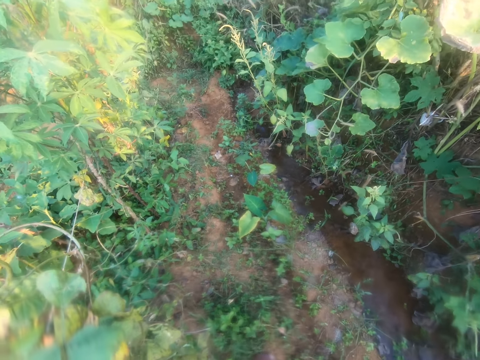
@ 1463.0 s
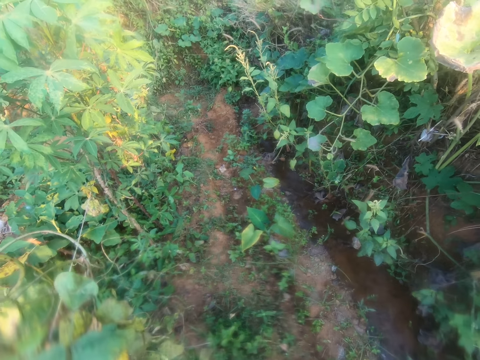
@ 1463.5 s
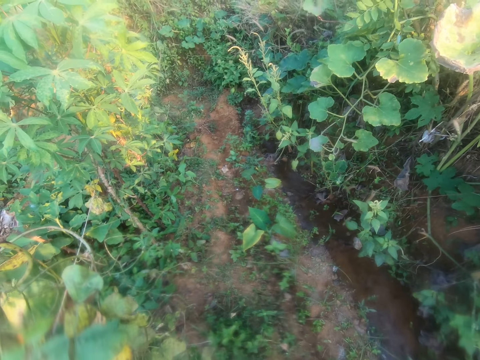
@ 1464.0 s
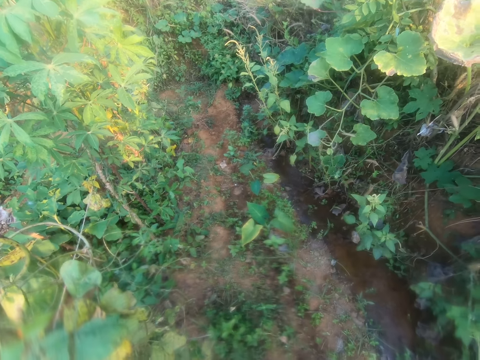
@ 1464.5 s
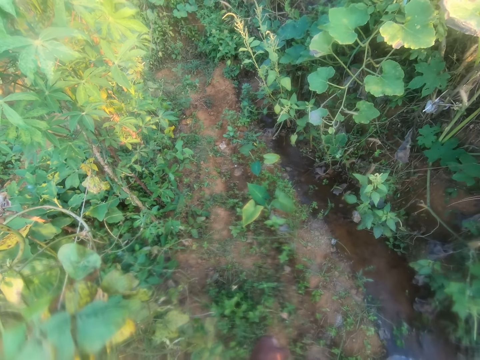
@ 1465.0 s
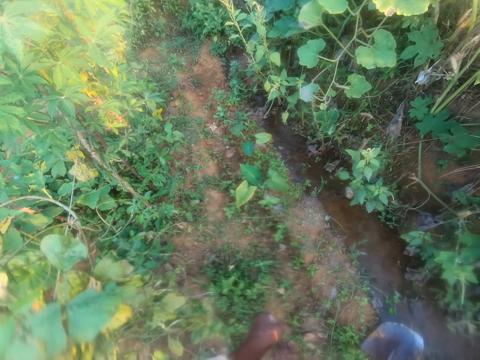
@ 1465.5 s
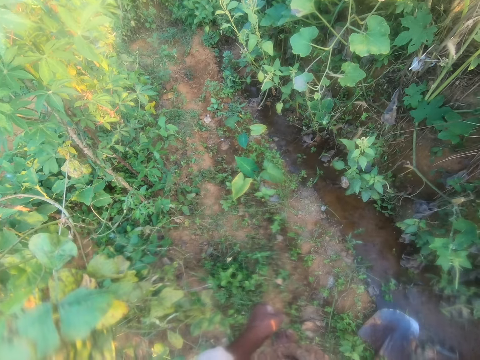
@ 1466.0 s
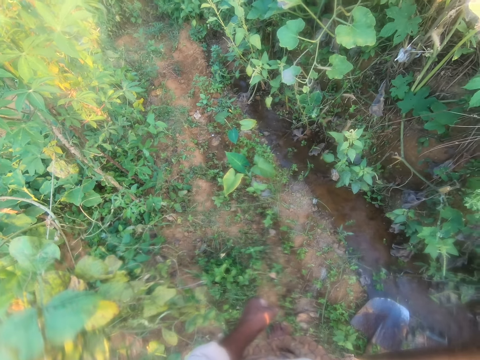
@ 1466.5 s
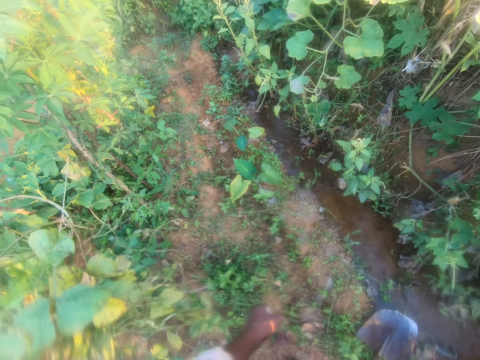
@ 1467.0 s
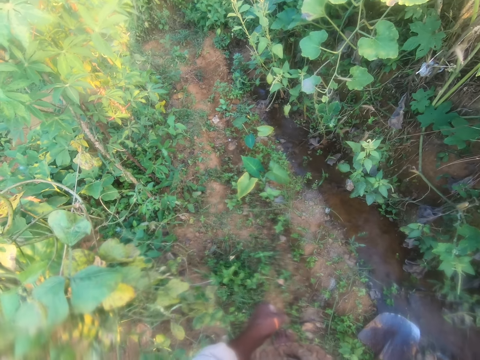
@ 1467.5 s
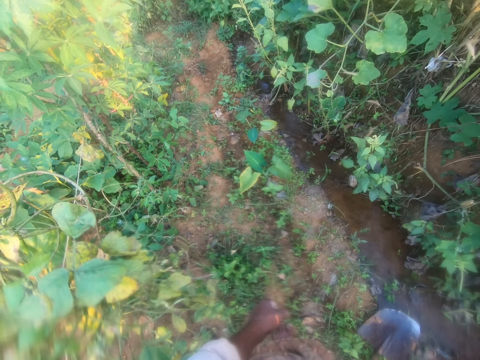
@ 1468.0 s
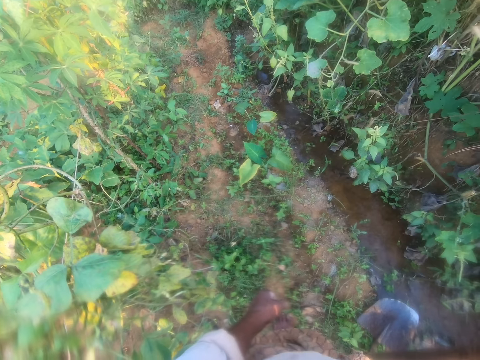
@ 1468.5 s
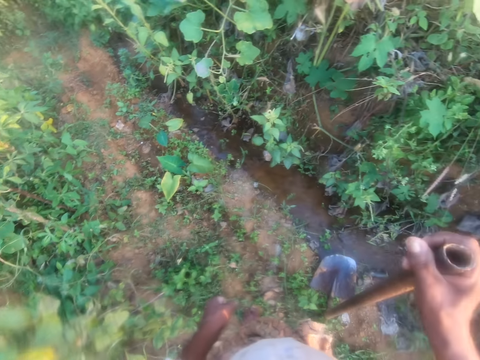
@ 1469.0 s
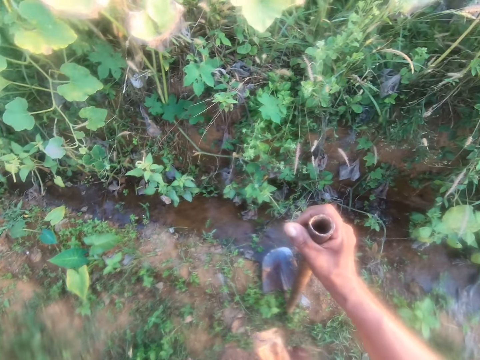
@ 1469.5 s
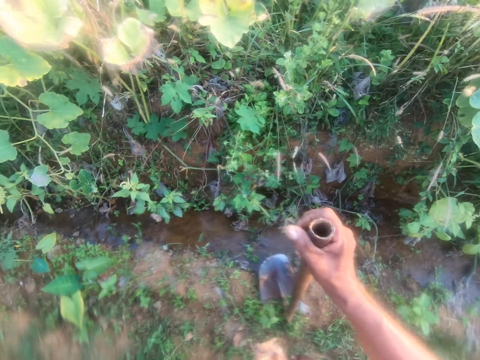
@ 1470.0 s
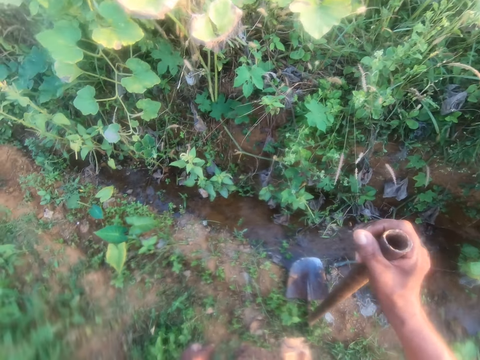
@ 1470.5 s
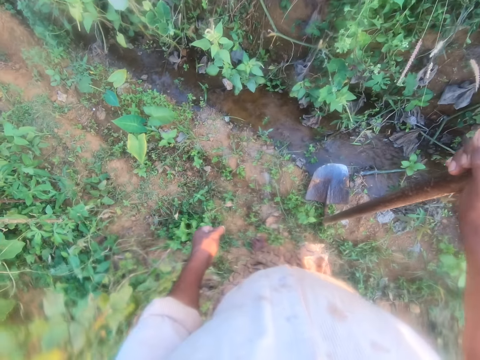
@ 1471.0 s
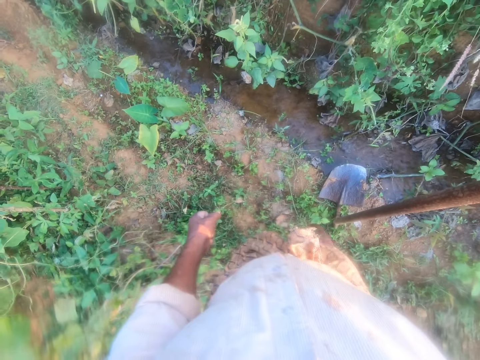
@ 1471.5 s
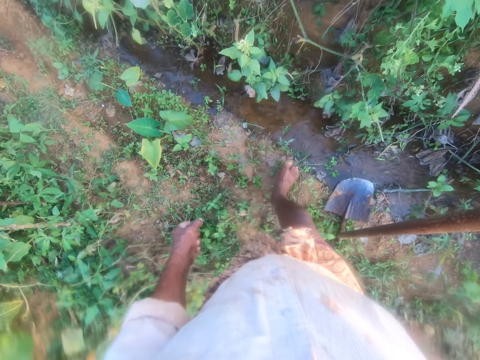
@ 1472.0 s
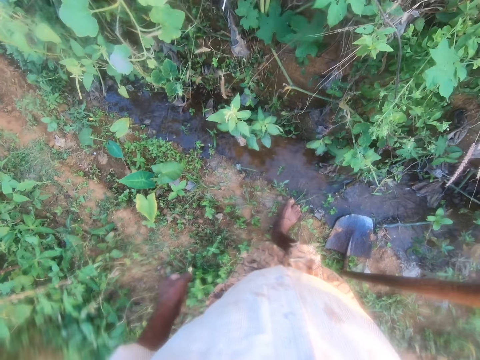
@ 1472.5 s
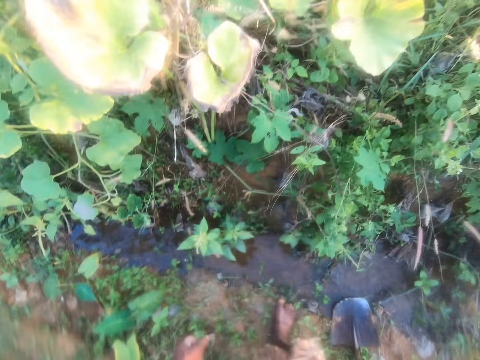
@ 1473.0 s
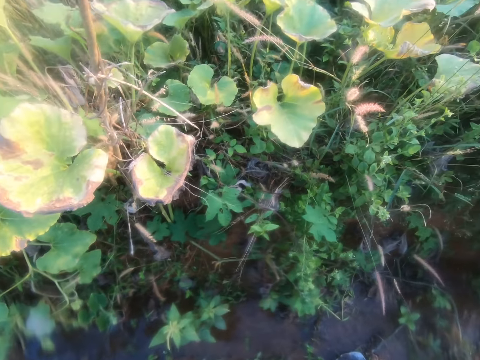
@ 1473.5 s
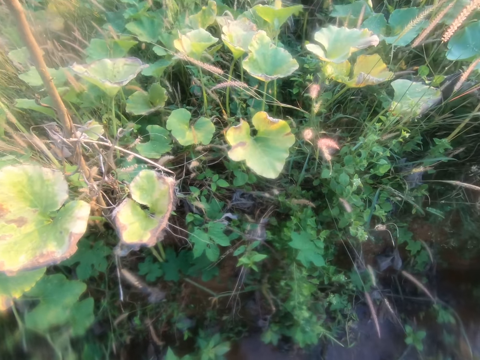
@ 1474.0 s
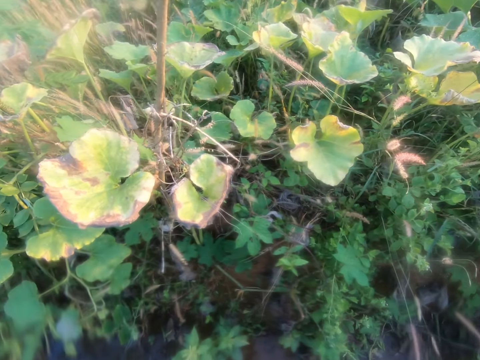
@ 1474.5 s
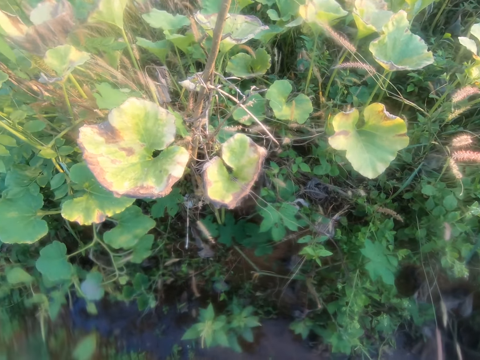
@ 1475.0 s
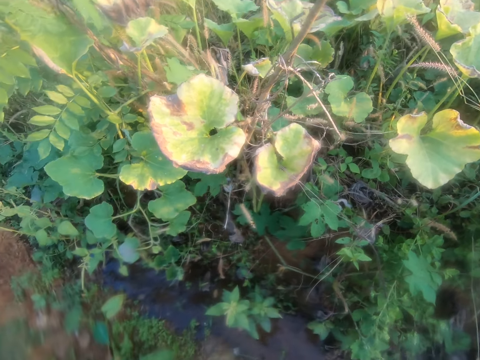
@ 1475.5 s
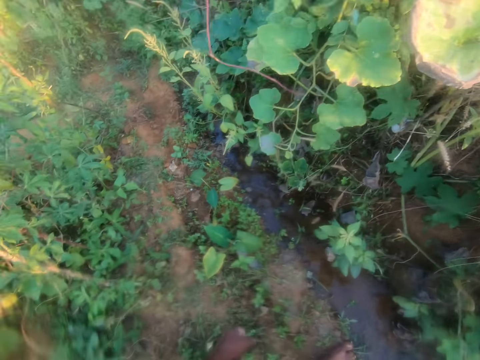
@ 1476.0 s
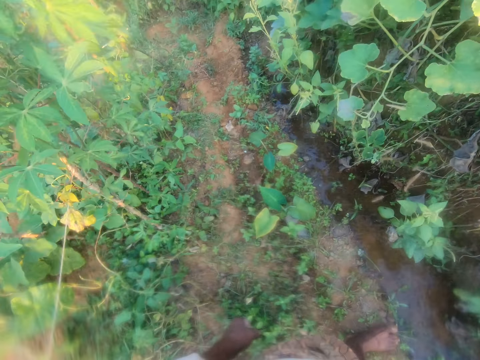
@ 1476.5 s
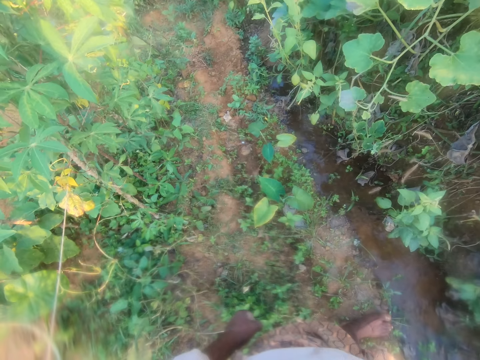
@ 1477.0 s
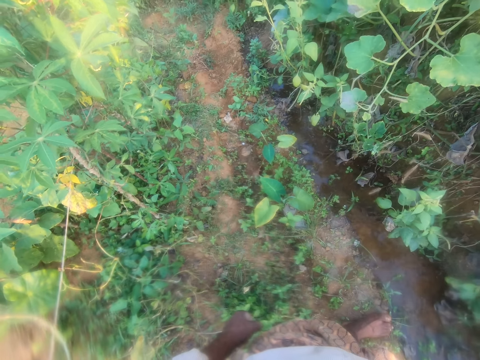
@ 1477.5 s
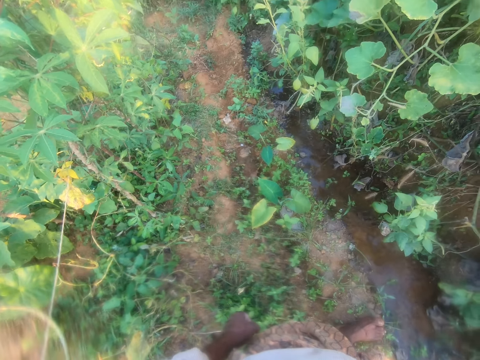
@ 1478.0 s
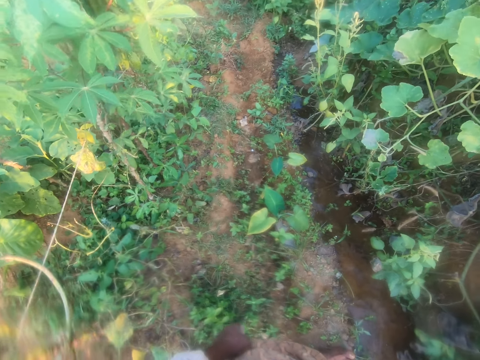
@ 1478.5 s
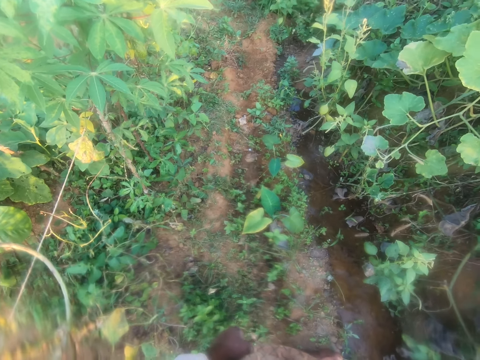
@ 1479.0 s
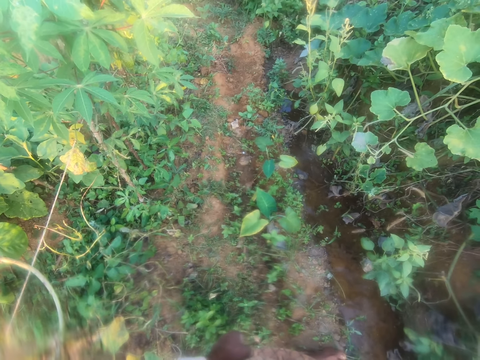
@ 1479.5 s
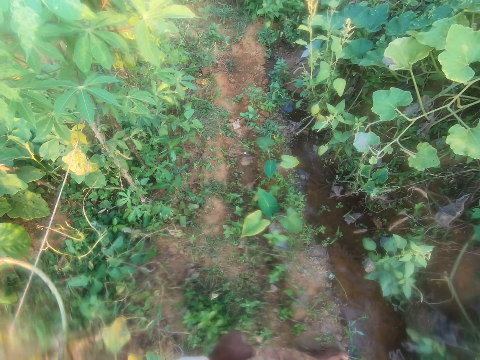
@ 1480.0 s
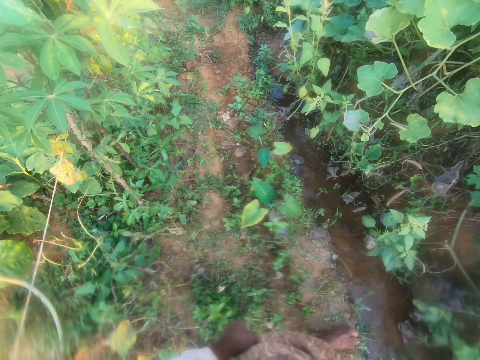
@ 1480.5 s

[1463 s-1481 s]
The camera wearer makes a step in the garden. They look at the garden. They look around the garden.

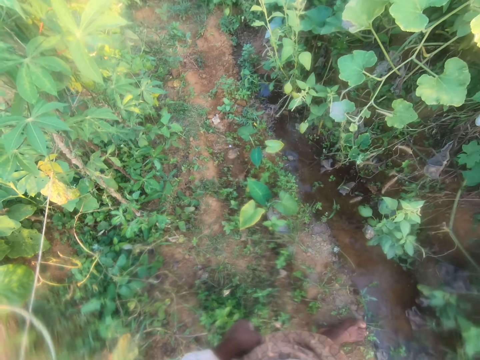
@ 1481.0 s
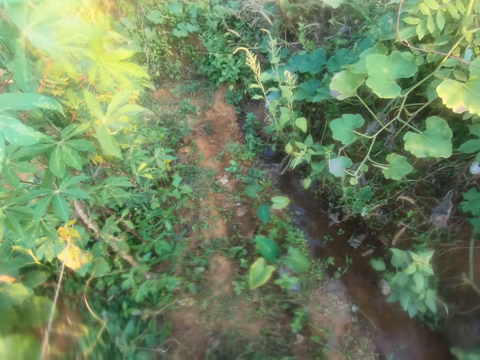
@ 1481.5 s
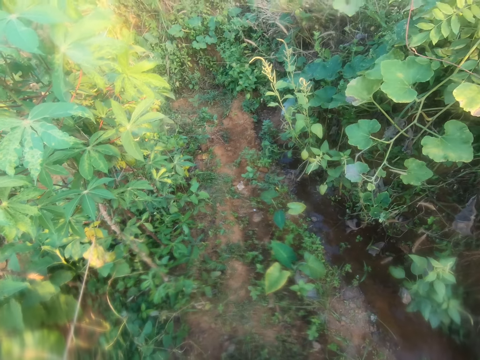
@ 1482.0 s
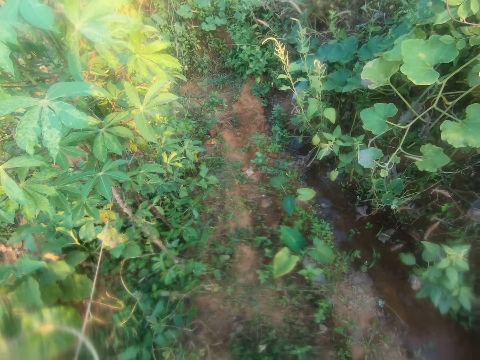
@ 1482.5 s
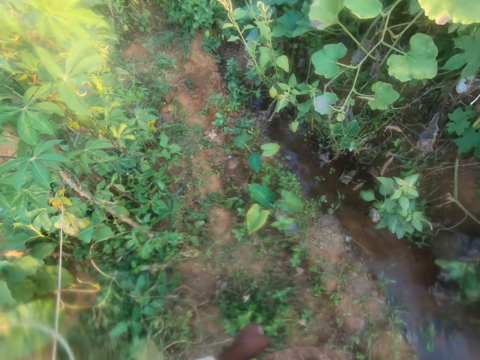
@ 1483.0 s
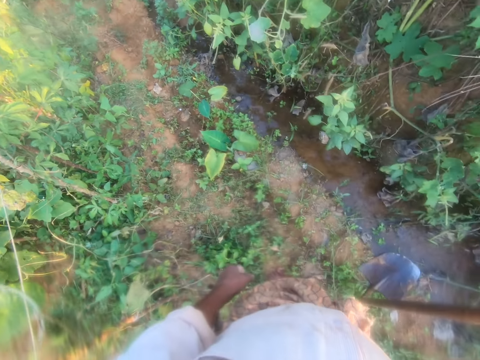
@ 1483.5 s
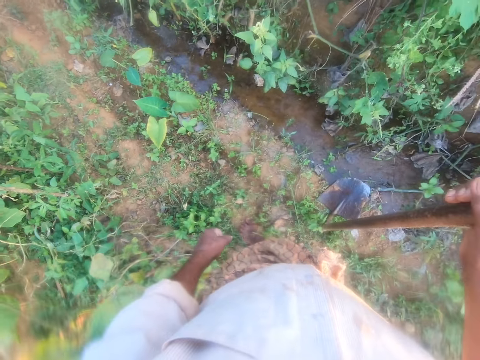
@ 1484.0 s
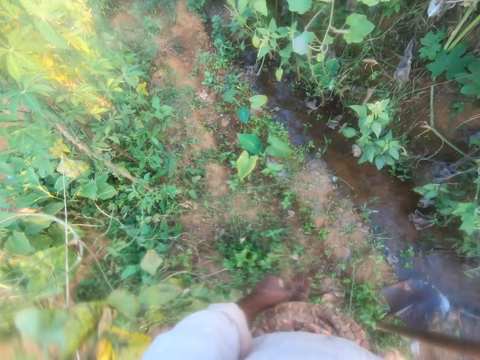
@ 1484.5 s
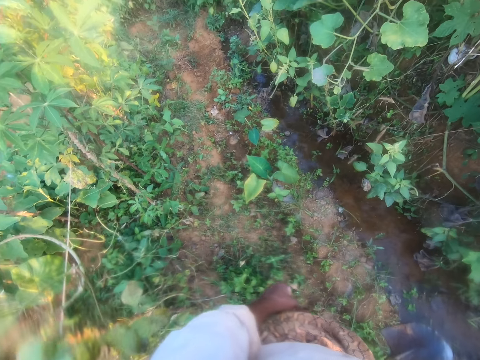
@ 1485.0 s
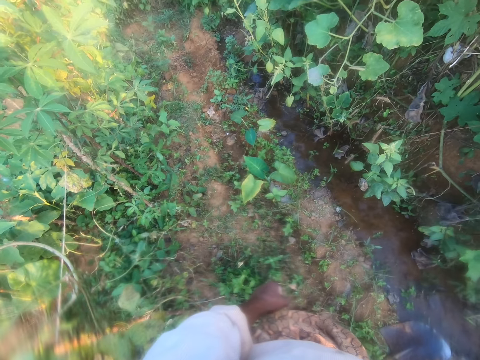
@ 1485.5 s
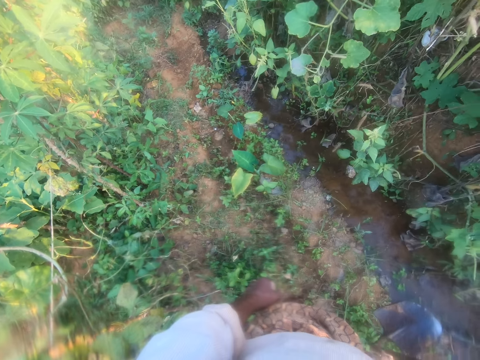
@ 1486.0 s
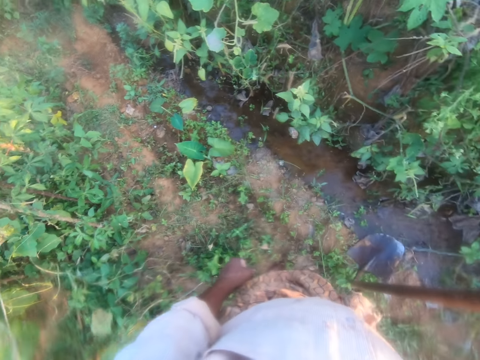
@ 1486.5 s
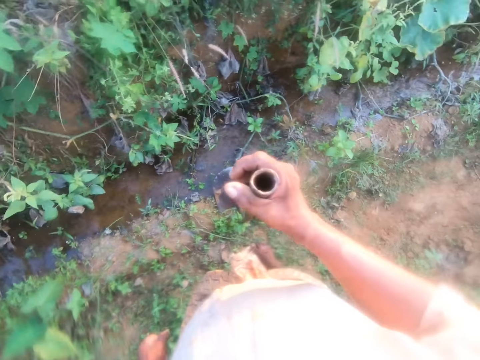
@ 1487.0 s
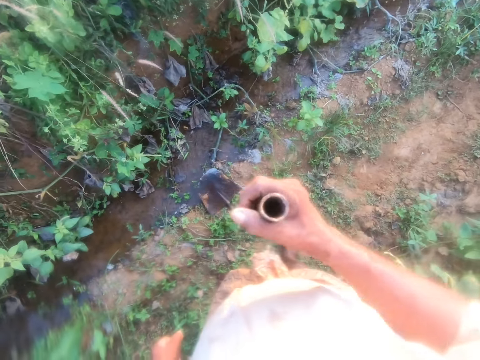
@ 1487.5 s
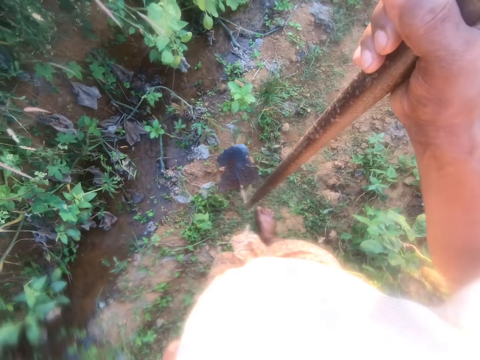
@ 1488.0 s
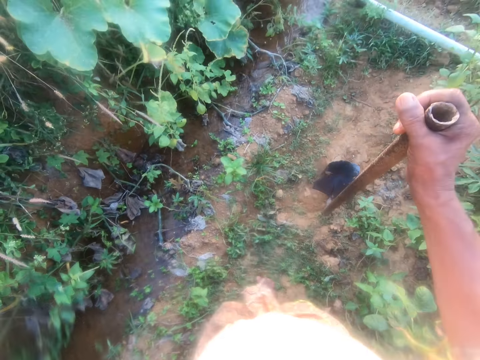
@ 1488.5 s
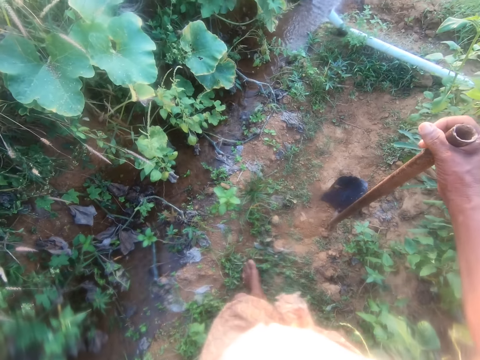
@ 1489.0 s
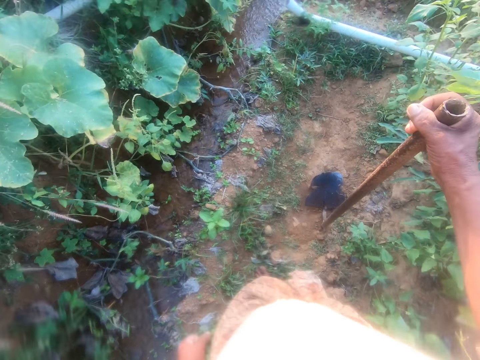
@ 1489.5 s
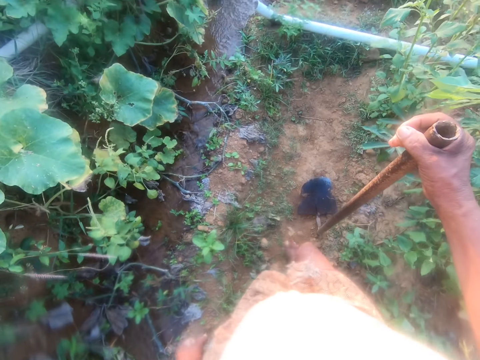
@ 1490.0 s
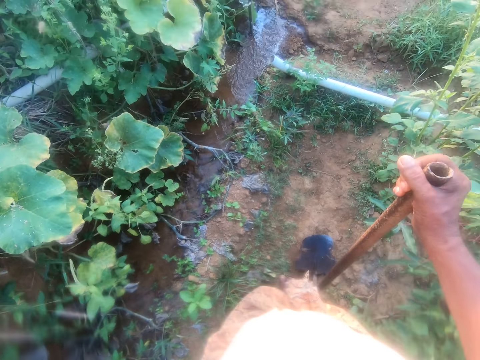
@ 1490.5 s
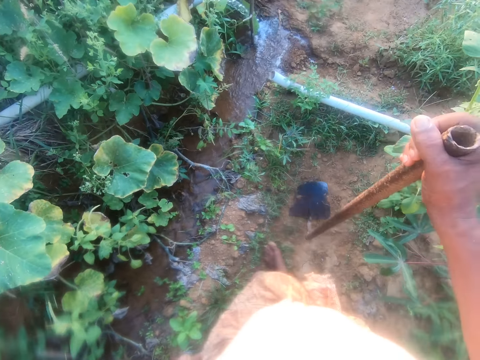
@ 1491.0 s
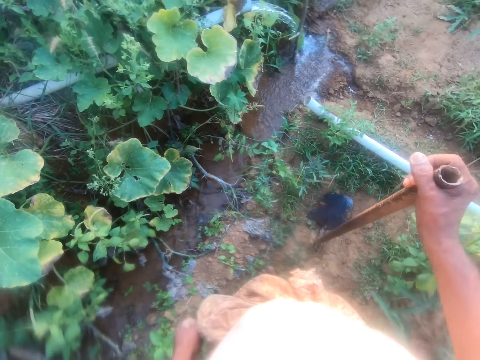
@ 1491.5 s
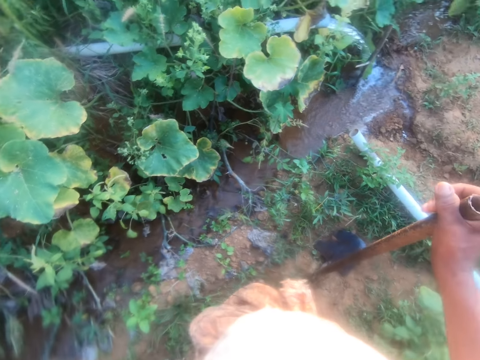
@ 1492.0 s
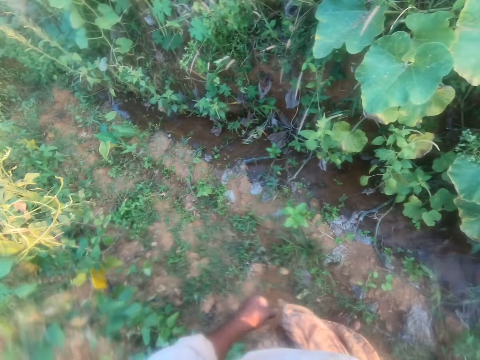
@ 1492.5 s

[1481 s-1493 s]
The camera wearer looks around the garden. They lift the hoe. They hit the ground with the hoe. They walk in the garden. They lift the hoe and hit the ground with the hoe. They look around the garden.
